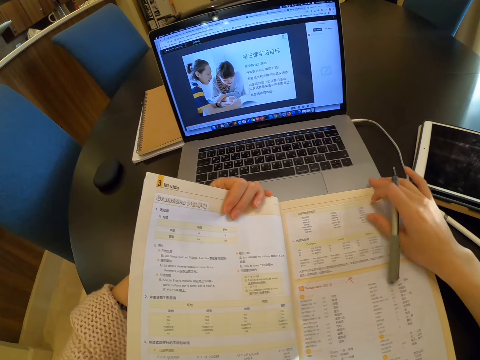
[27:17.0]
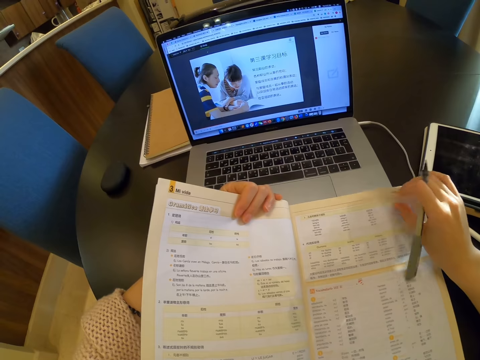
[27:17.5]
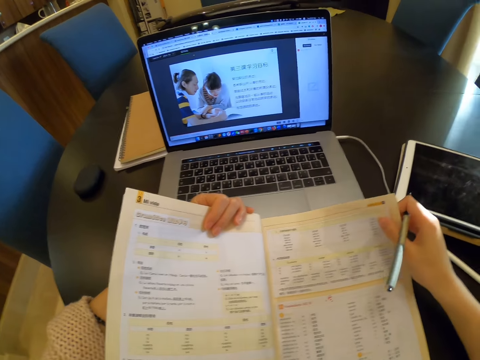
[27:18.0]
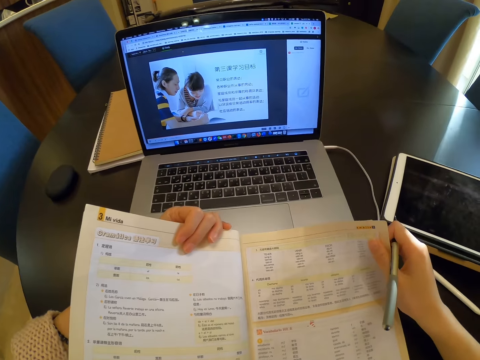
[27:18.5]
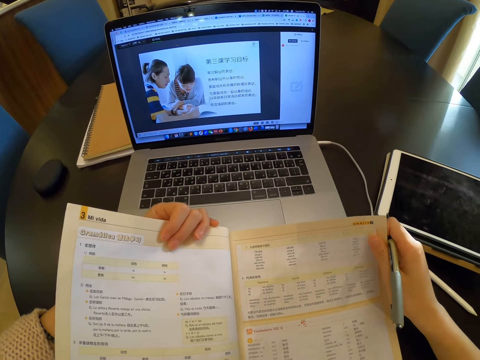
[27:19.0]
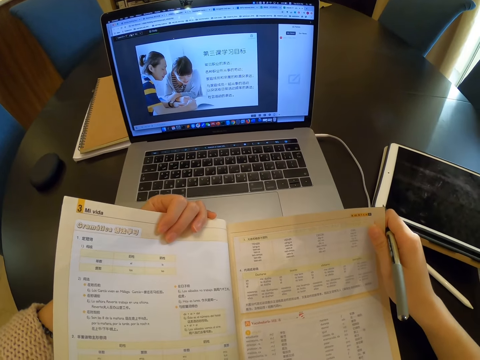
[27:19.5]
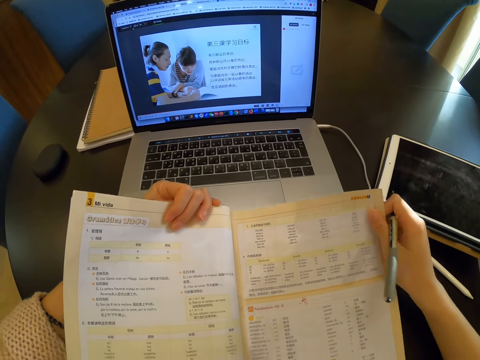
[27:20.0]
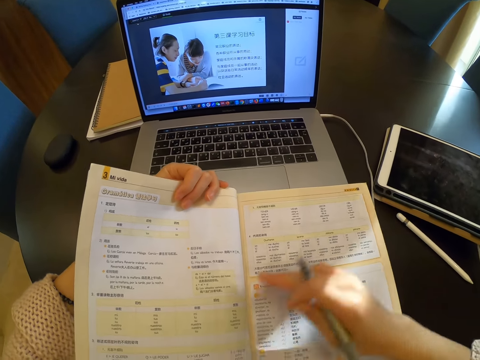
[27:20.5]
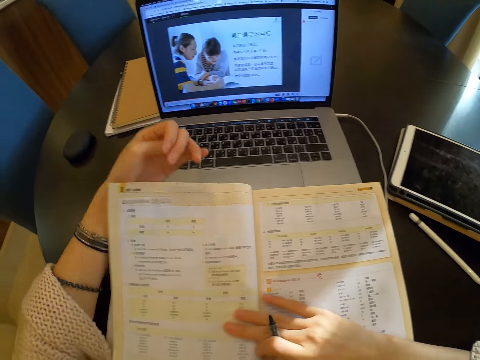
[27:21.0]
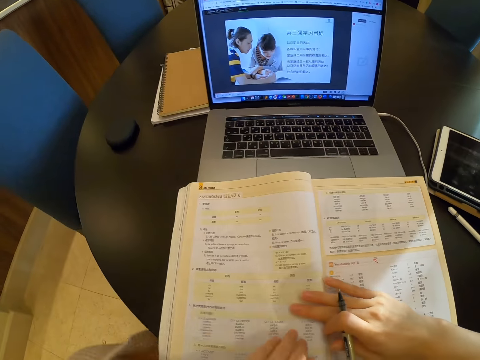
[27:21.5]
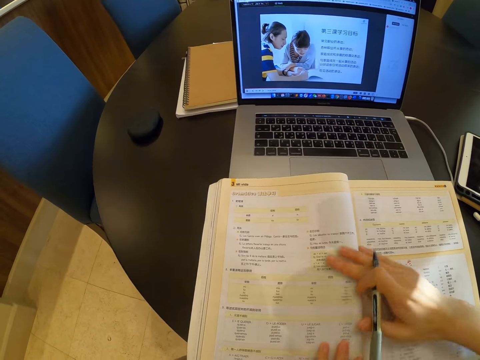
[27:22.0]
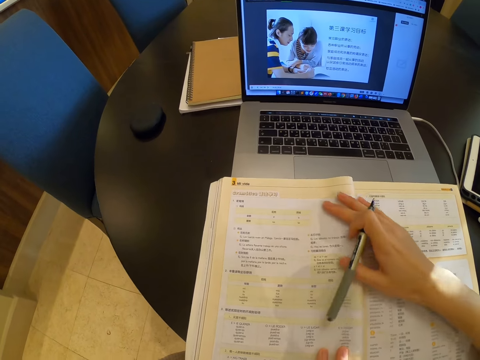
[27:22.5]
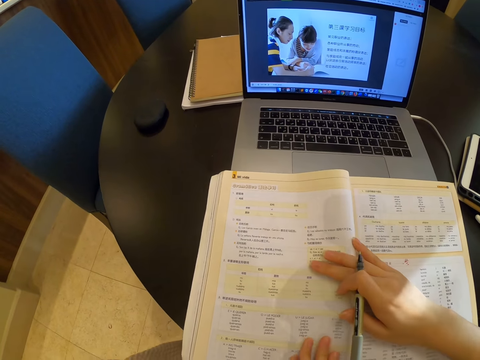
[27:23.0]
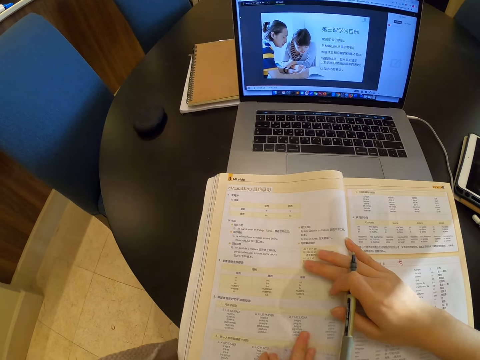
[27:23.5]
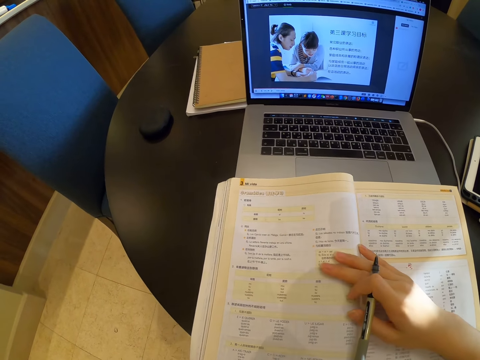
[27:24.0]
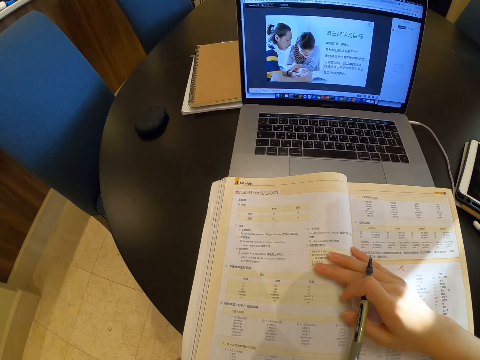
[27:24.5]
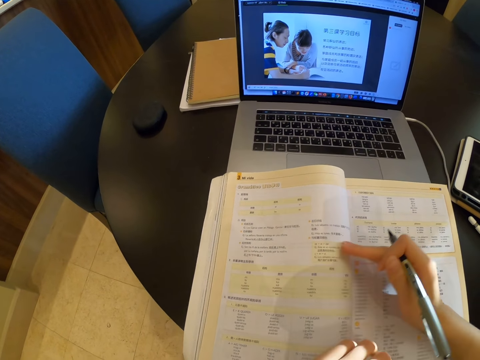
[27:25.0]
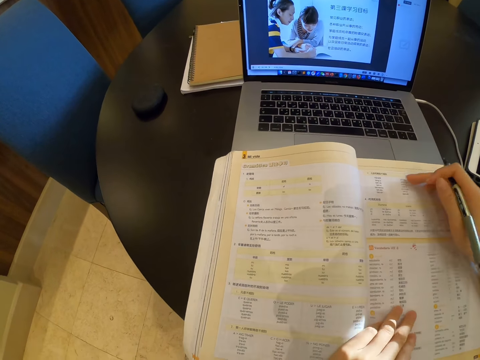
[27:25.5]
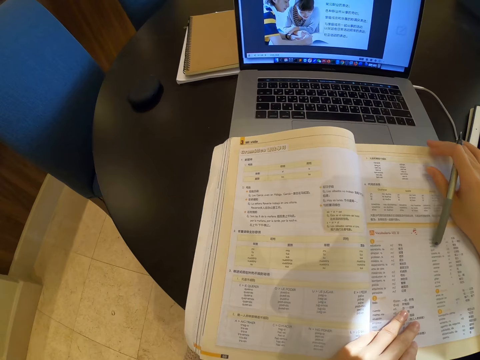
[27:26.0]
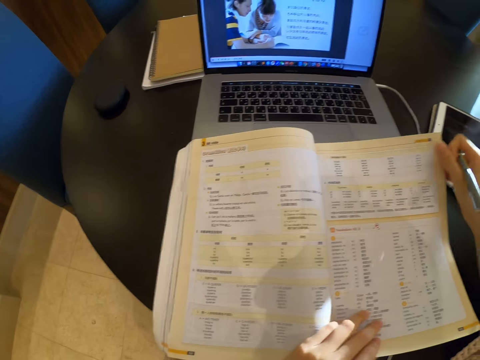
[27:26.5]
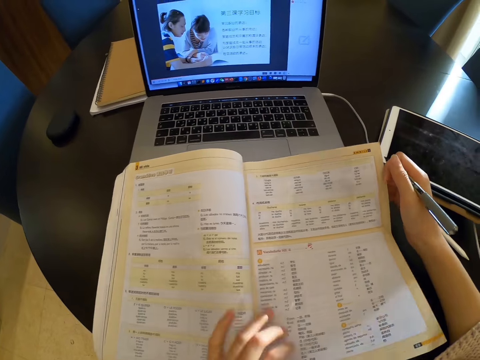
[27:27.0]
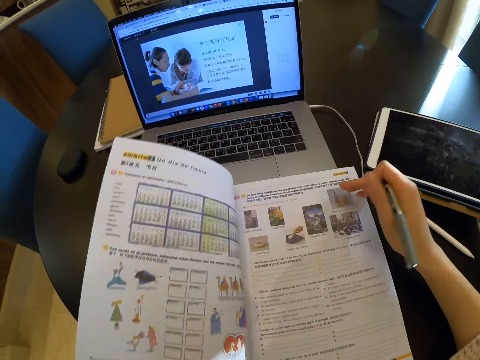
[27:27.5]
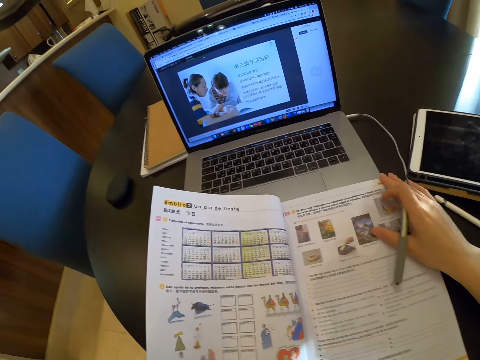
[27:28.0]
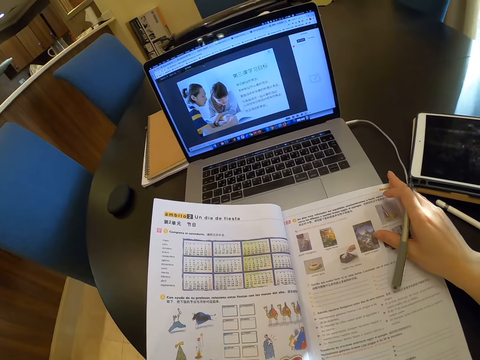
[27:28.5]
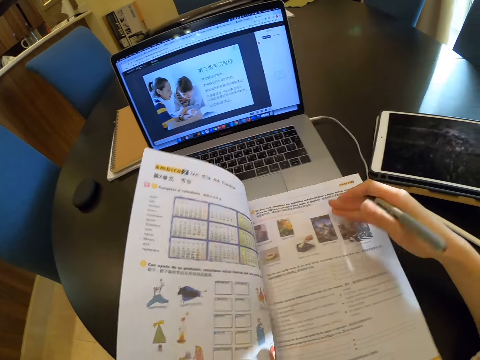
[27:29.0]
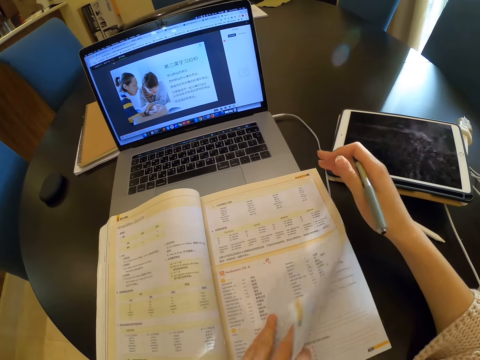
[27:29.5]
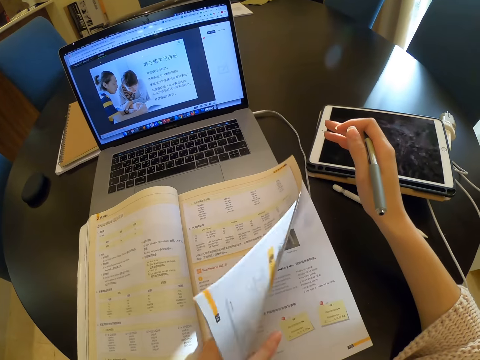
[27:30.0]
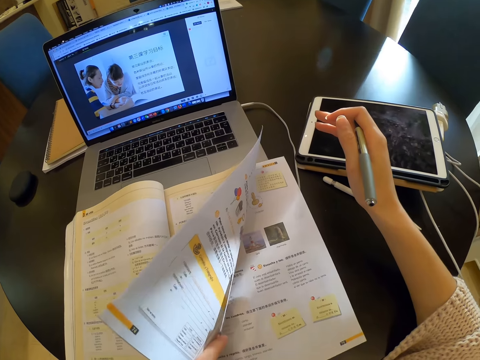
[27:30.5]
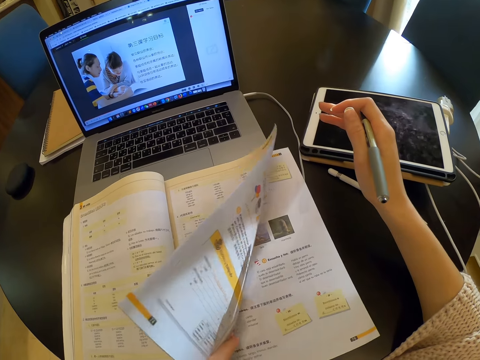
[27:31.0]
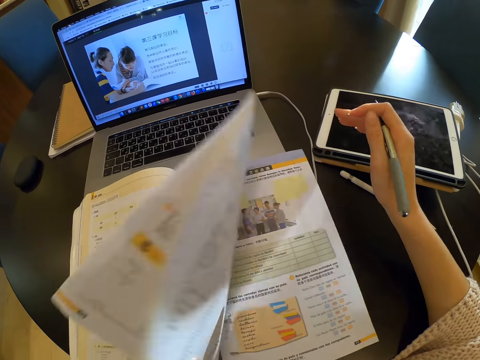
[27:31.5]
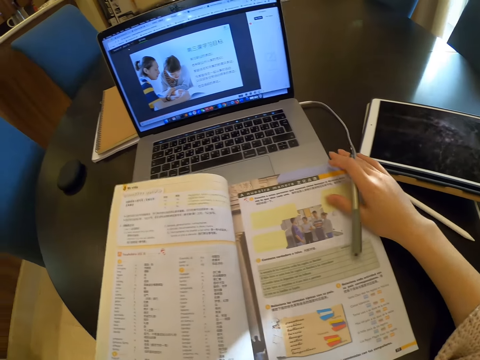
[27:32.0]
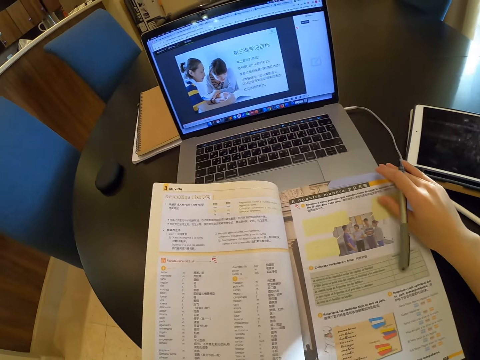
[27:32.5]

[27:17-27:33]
The camera wearer reads the book. She touches the book. She flips a page of the book to the left with her left hand. She flips pages of the book to the left with her left hand.

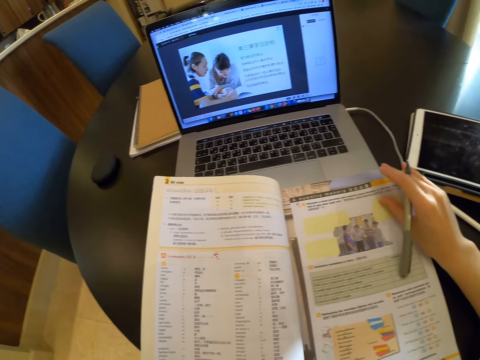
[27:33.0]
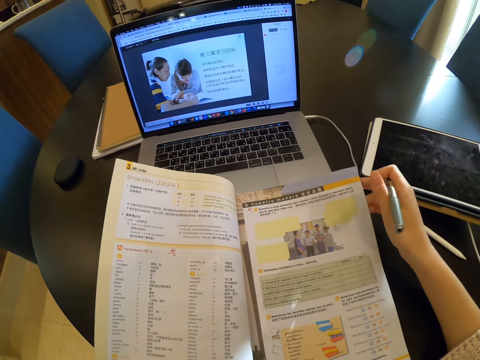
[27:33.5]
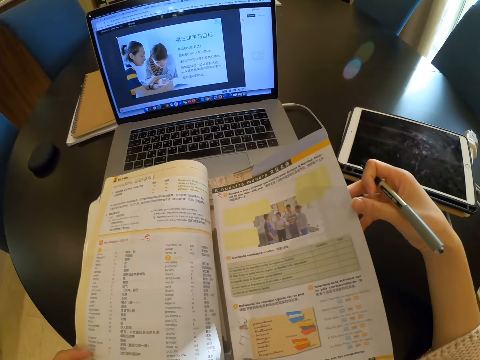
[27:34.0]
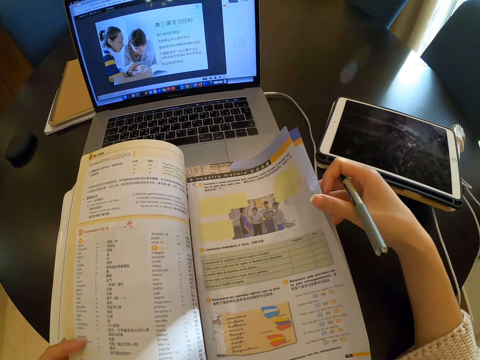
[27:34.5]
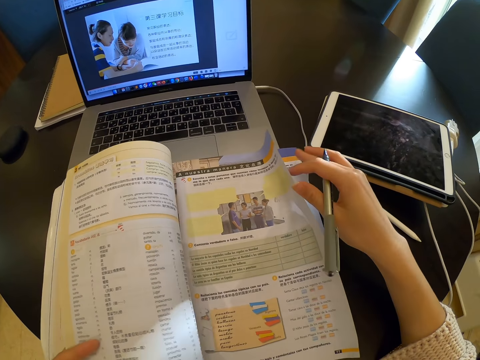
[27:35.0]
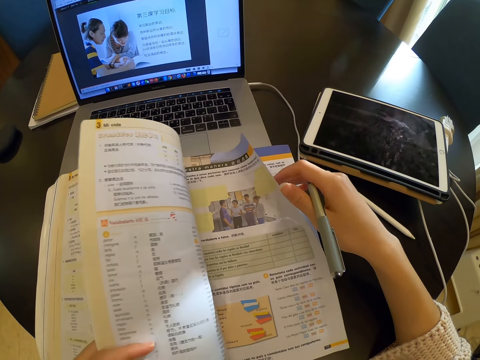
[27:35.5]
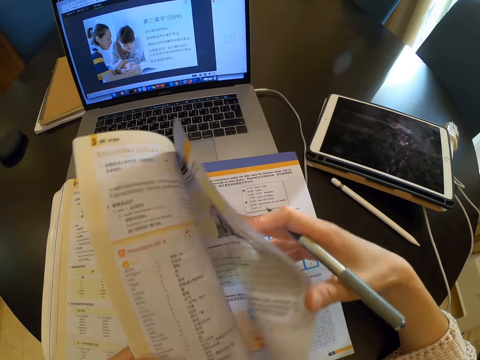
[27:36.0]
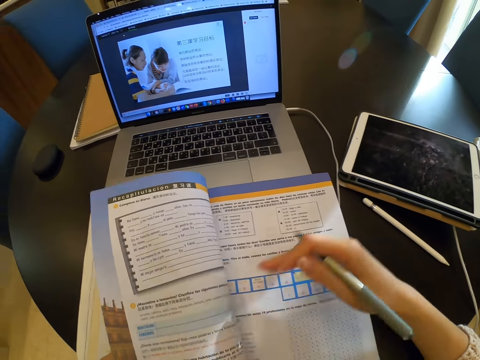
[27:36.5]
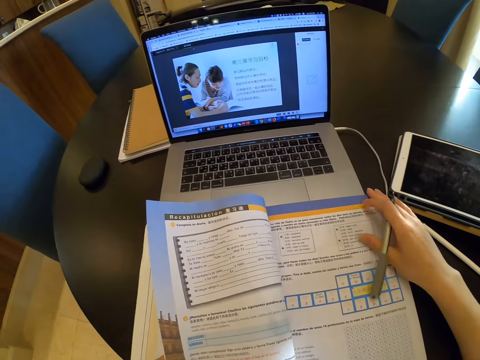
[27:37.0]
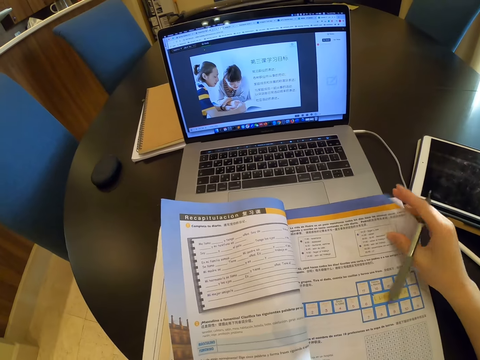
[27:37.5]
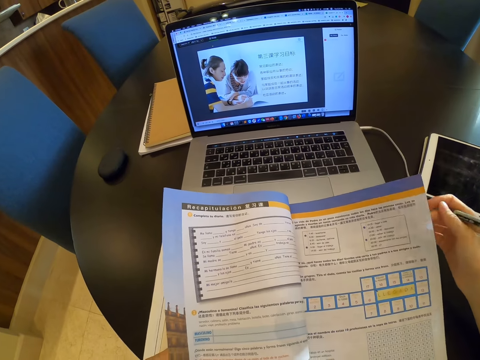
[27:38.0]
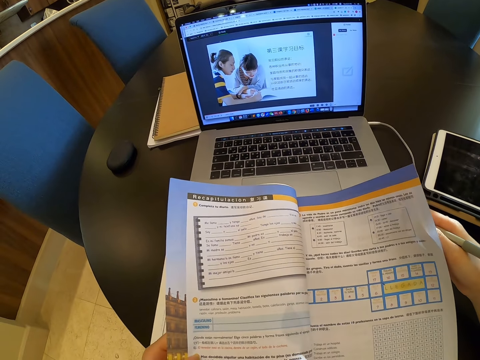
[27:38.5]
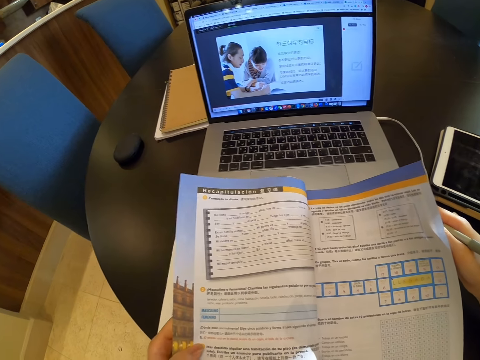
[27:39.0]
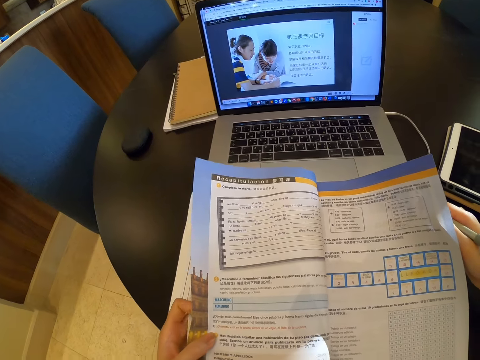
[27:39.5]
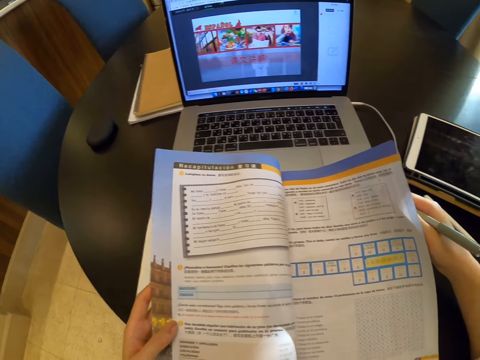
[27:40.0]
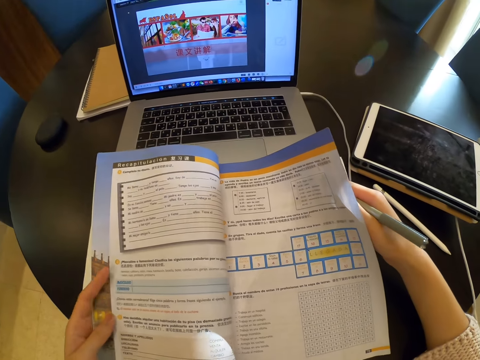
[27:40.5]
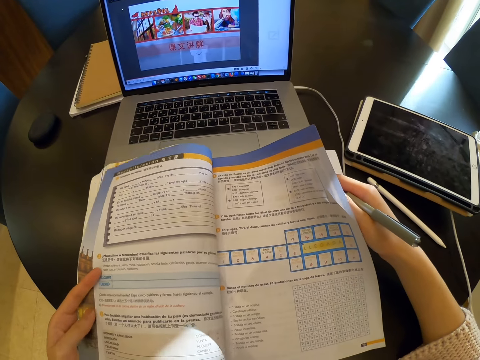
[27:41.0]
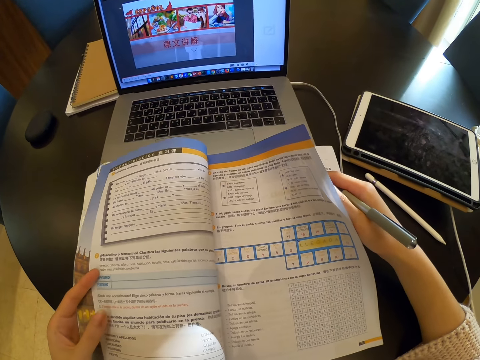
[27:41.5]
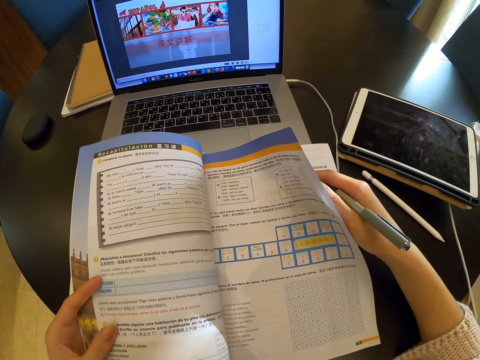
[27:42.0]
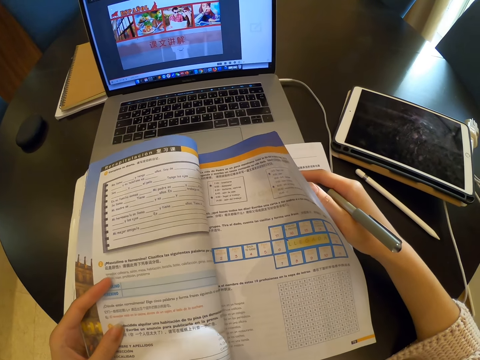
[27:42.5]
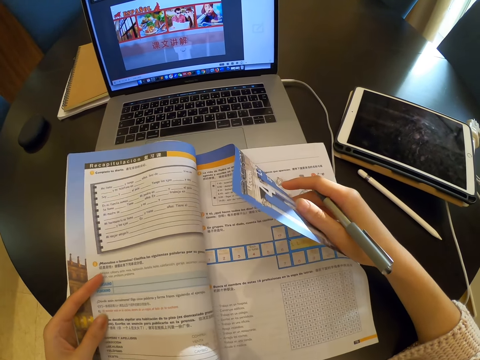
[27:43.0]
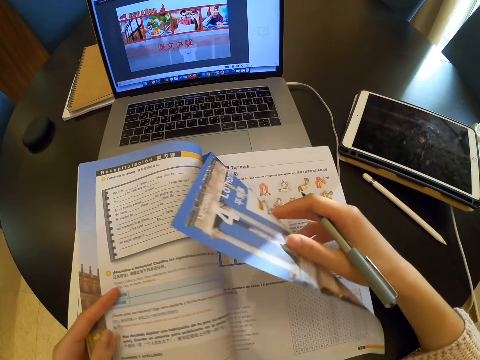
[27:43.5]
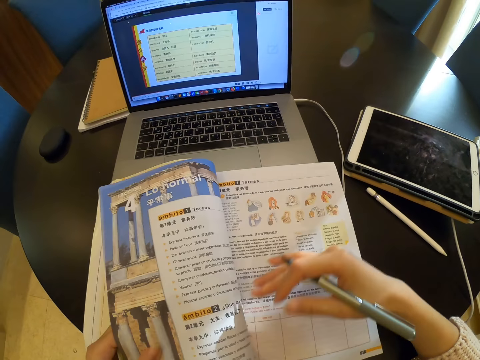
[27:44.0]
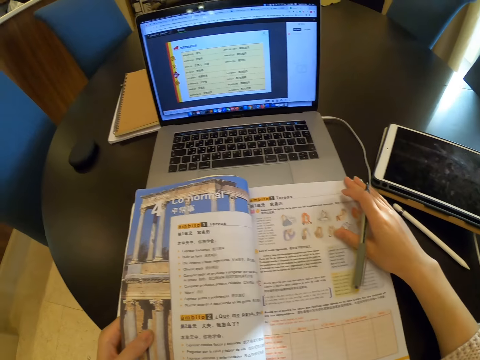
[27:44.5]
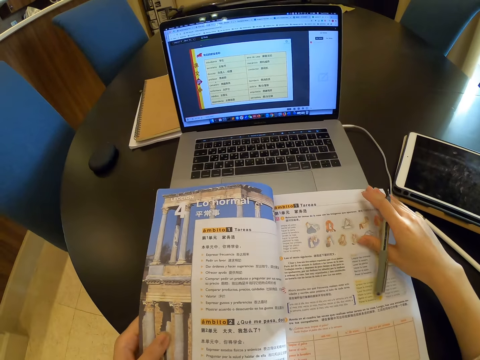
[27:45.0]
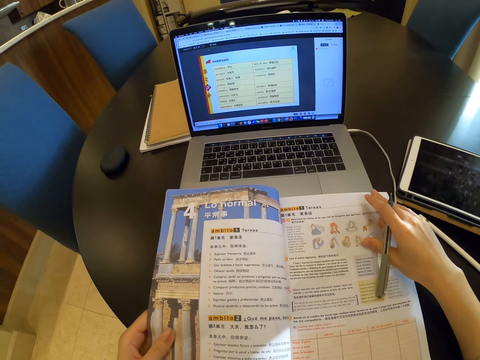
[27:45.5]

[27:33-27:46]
The camera wearer reads the book. She flips pages of the book to the left with her right hand. She reads the book. She opens the page. She reads the book.
